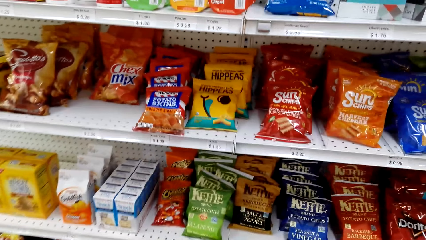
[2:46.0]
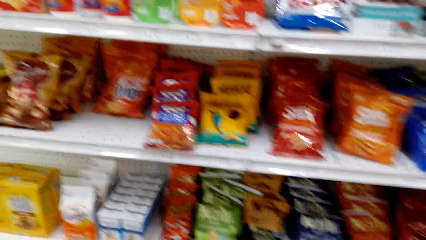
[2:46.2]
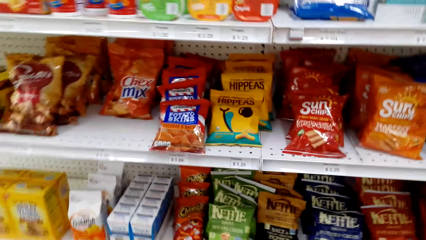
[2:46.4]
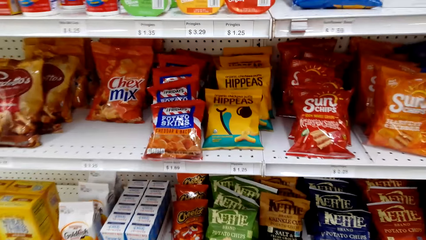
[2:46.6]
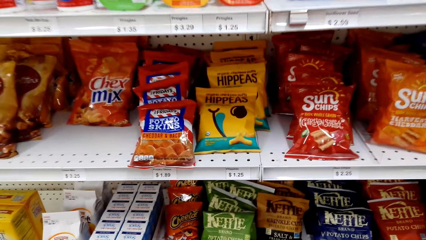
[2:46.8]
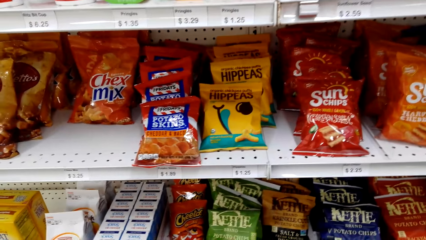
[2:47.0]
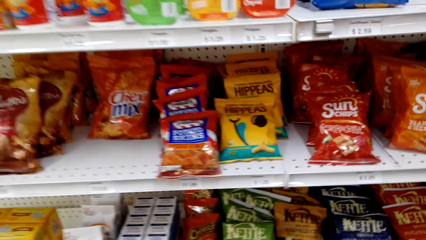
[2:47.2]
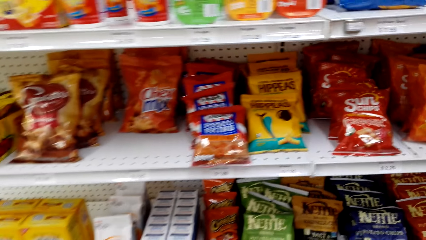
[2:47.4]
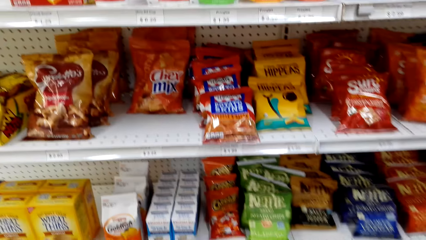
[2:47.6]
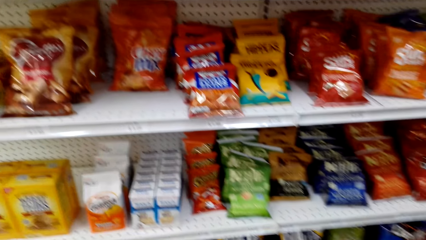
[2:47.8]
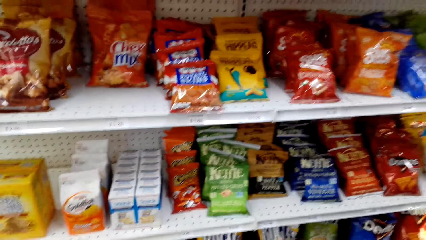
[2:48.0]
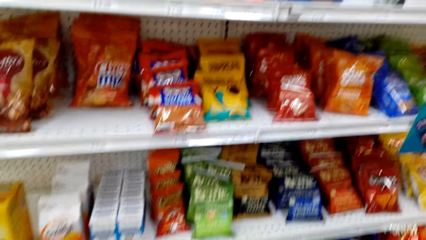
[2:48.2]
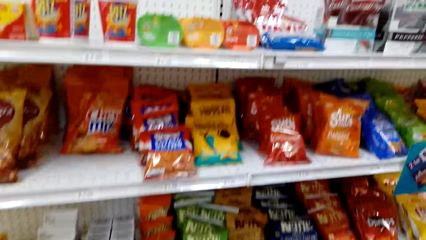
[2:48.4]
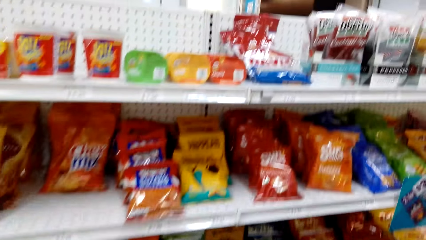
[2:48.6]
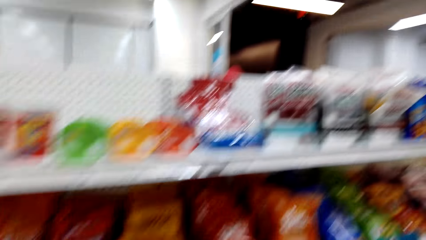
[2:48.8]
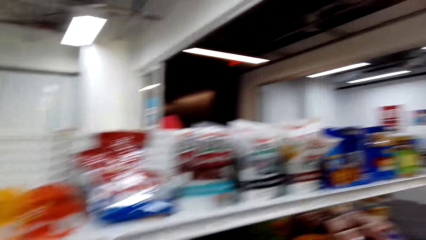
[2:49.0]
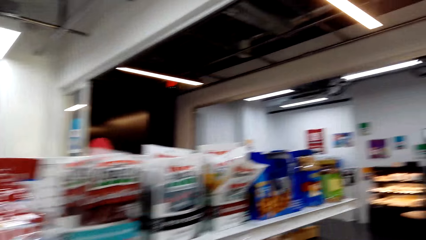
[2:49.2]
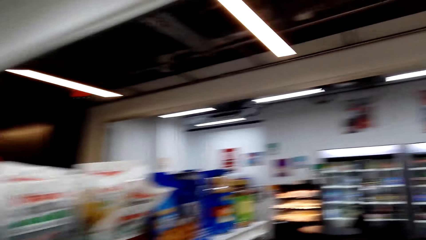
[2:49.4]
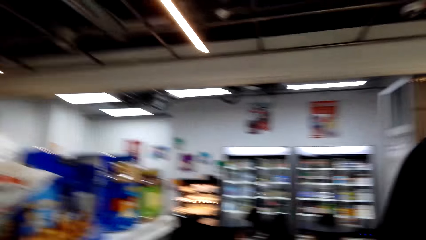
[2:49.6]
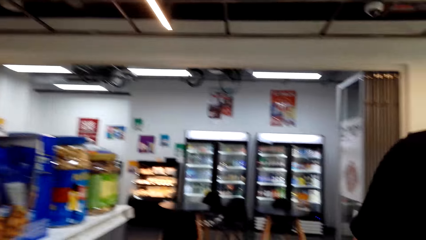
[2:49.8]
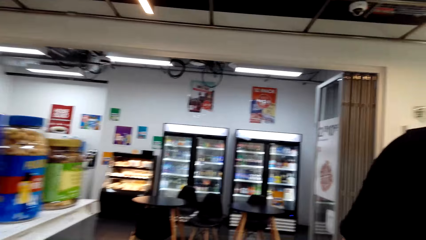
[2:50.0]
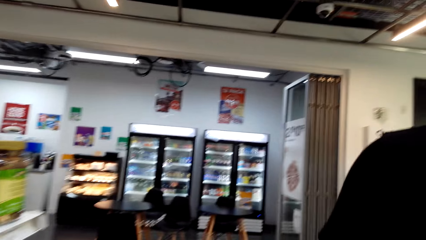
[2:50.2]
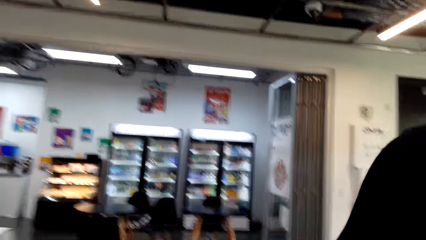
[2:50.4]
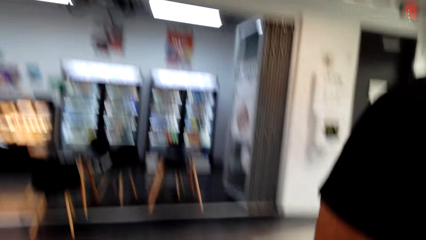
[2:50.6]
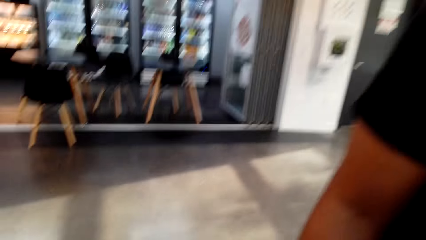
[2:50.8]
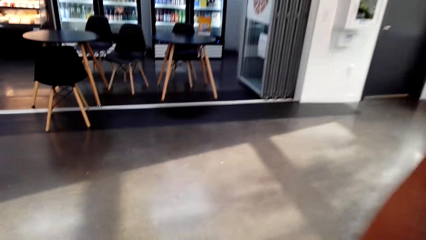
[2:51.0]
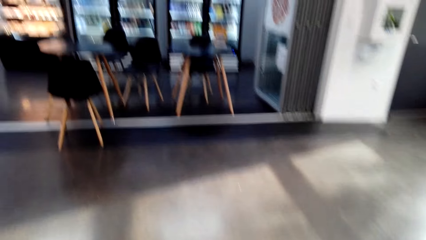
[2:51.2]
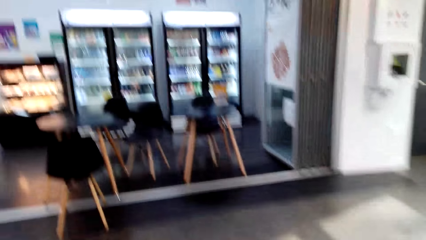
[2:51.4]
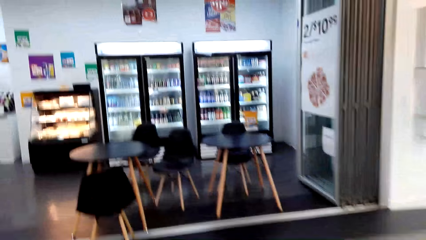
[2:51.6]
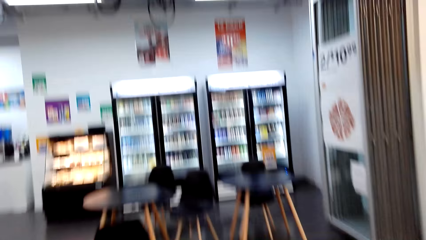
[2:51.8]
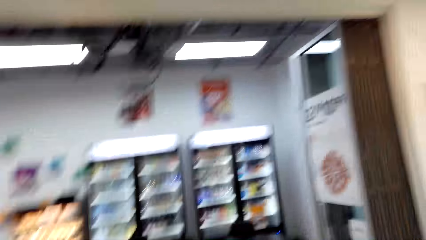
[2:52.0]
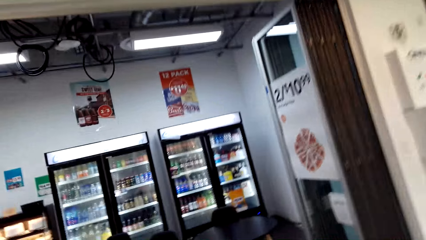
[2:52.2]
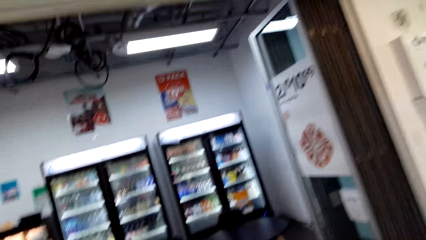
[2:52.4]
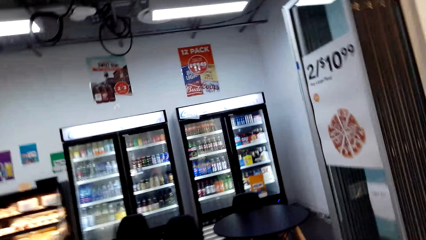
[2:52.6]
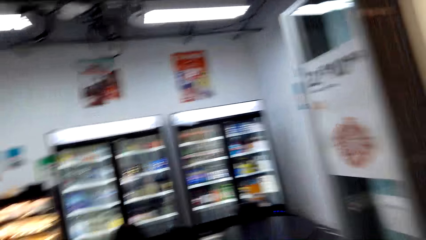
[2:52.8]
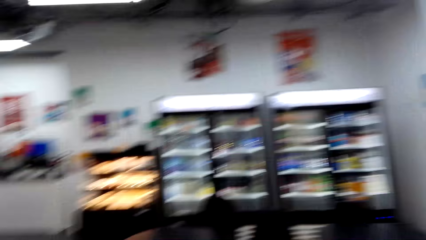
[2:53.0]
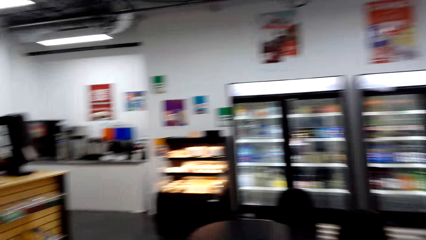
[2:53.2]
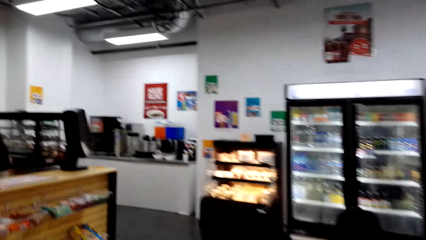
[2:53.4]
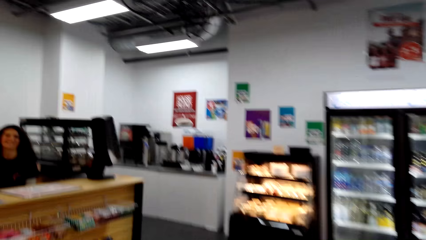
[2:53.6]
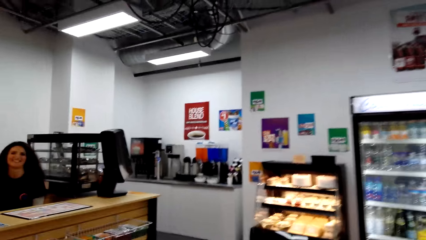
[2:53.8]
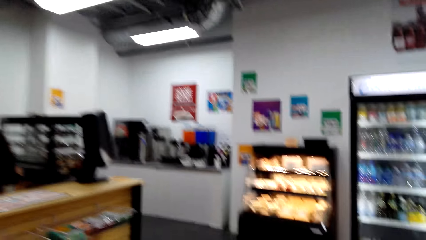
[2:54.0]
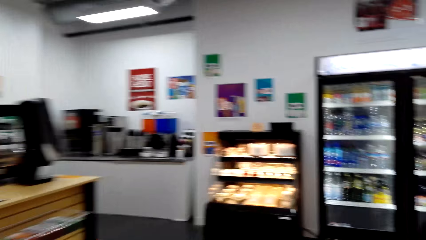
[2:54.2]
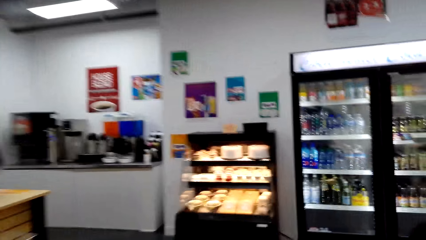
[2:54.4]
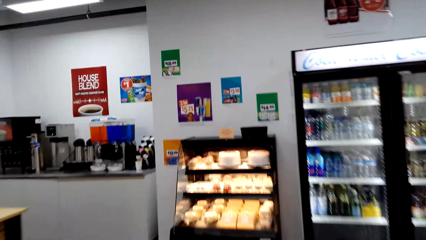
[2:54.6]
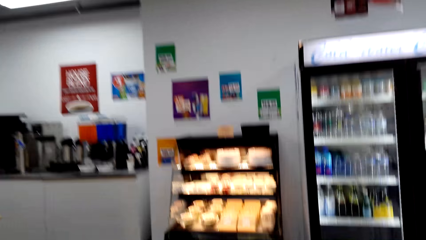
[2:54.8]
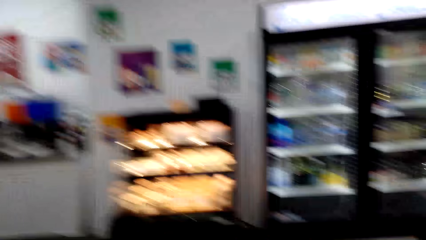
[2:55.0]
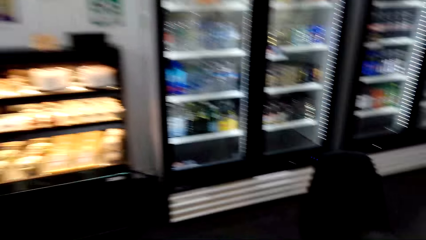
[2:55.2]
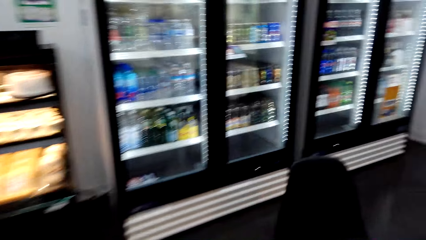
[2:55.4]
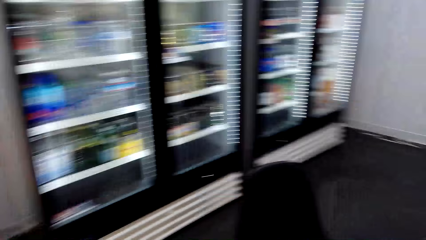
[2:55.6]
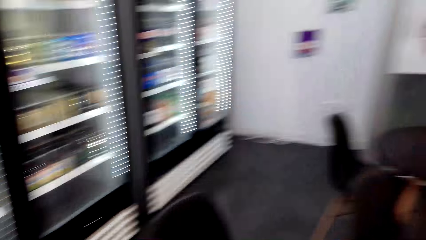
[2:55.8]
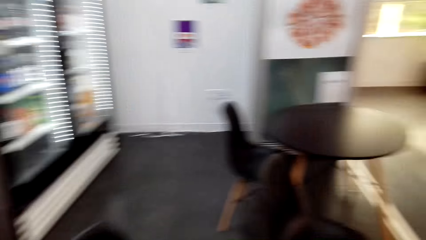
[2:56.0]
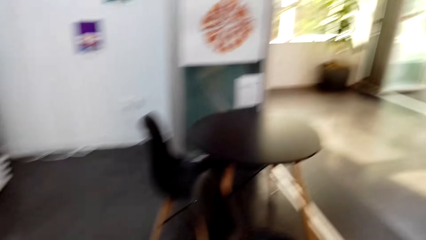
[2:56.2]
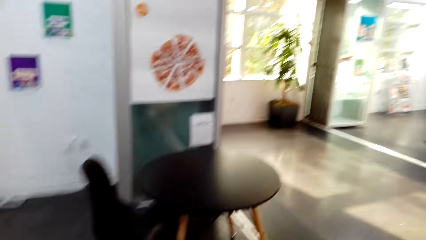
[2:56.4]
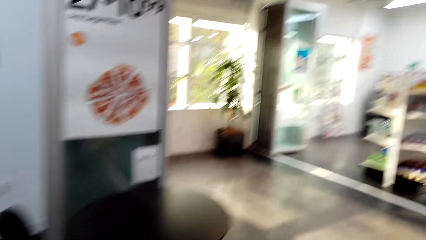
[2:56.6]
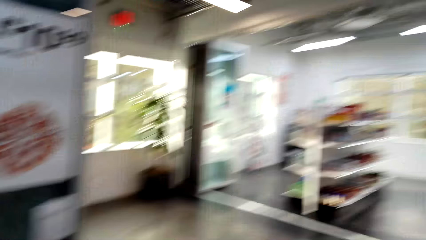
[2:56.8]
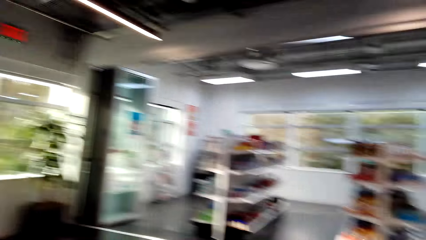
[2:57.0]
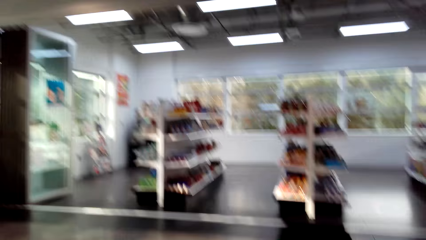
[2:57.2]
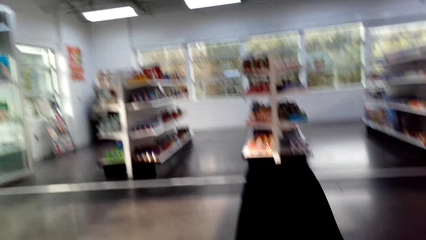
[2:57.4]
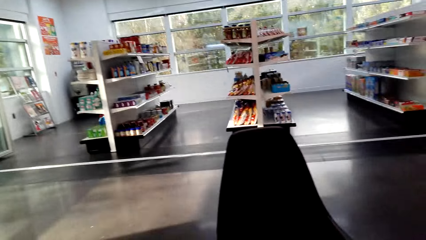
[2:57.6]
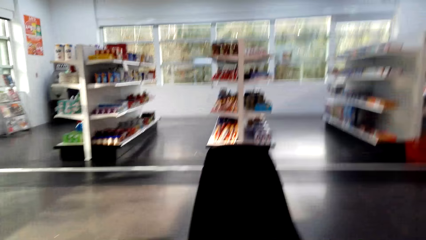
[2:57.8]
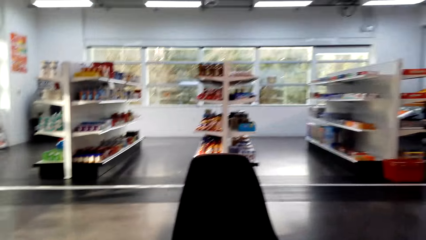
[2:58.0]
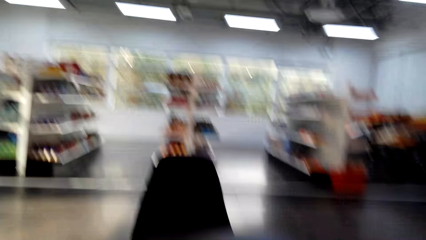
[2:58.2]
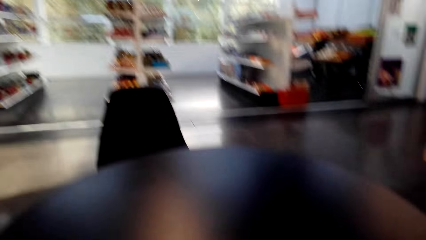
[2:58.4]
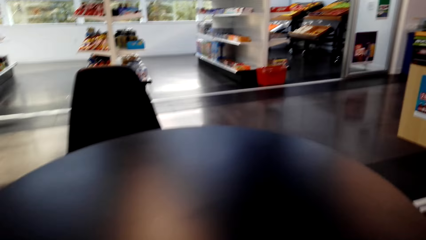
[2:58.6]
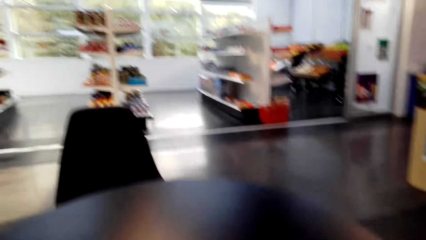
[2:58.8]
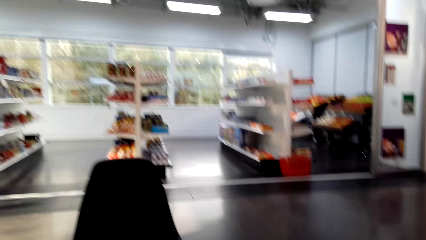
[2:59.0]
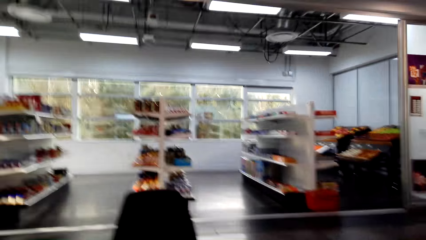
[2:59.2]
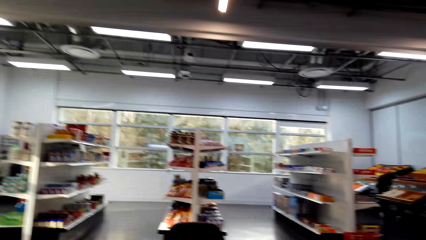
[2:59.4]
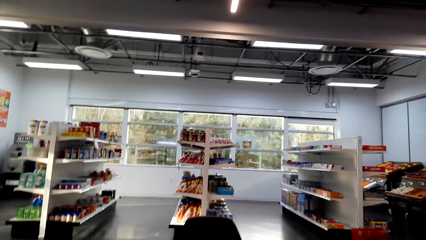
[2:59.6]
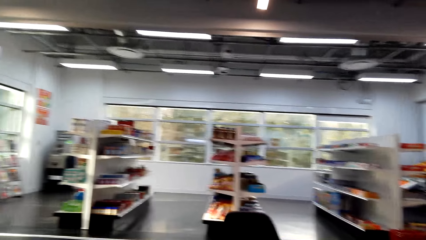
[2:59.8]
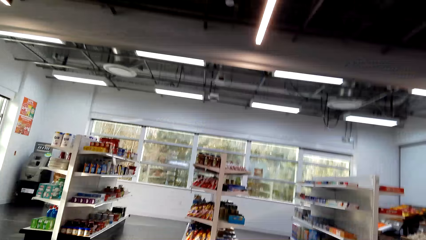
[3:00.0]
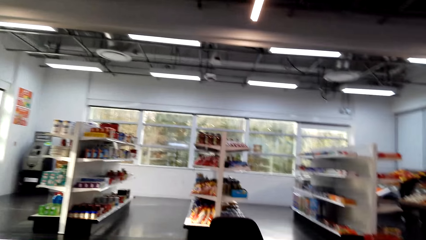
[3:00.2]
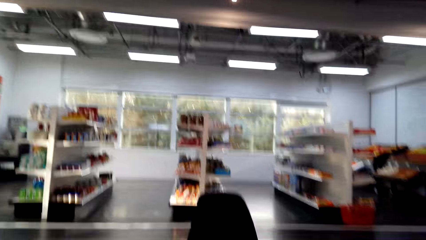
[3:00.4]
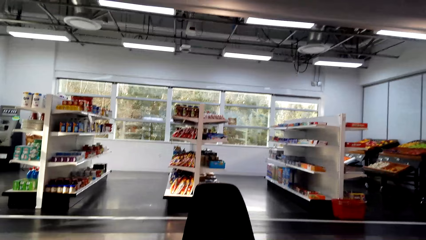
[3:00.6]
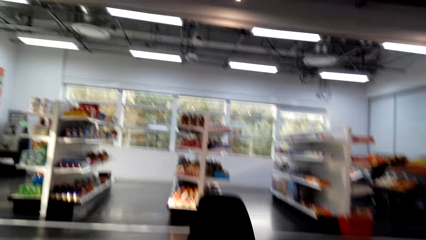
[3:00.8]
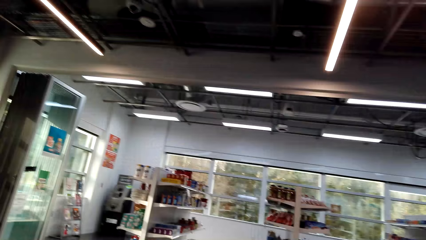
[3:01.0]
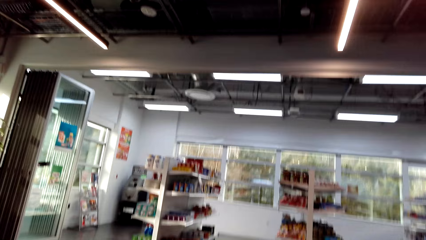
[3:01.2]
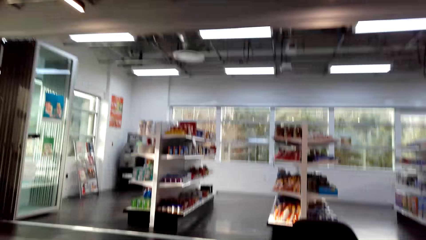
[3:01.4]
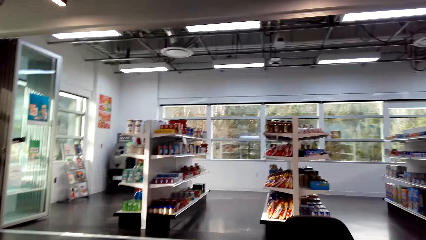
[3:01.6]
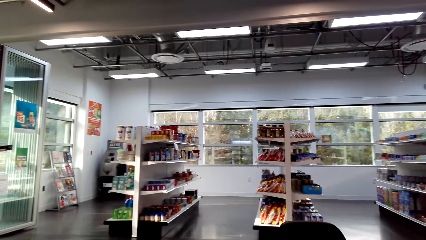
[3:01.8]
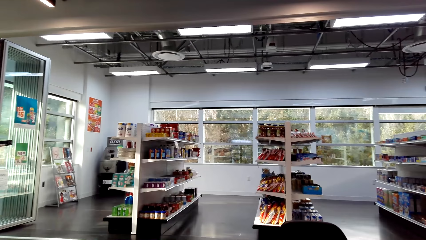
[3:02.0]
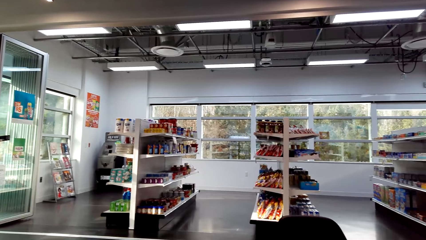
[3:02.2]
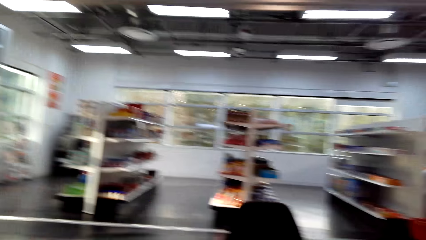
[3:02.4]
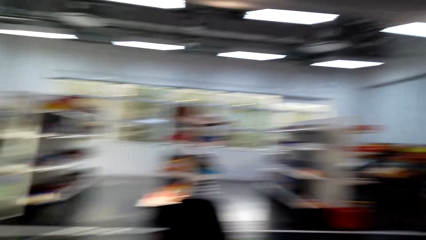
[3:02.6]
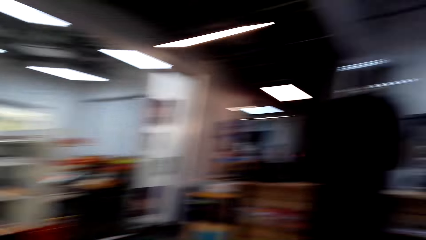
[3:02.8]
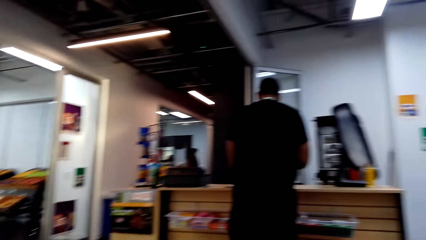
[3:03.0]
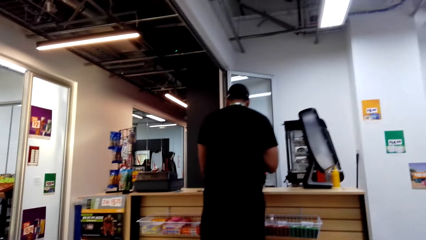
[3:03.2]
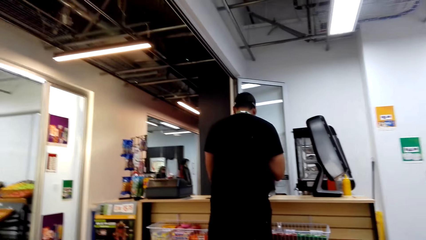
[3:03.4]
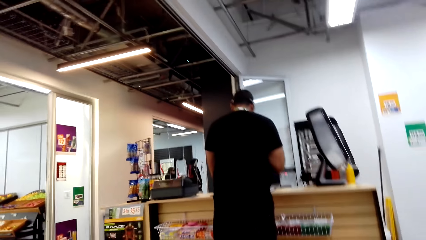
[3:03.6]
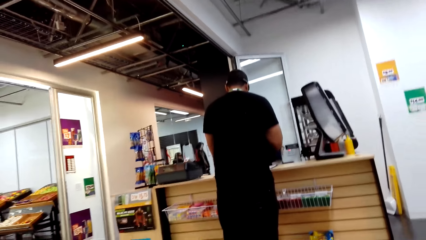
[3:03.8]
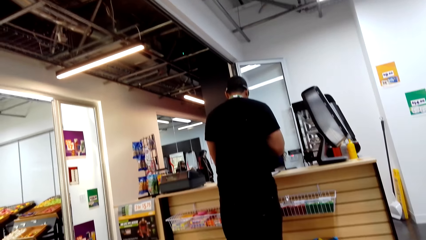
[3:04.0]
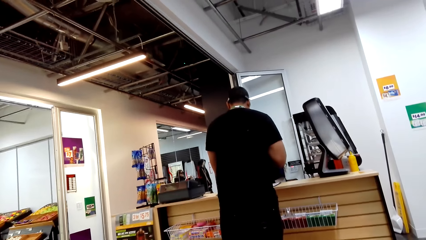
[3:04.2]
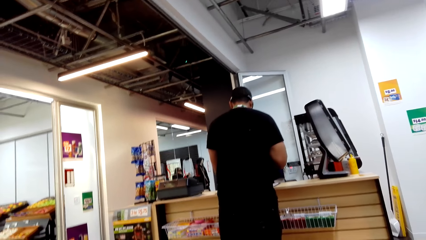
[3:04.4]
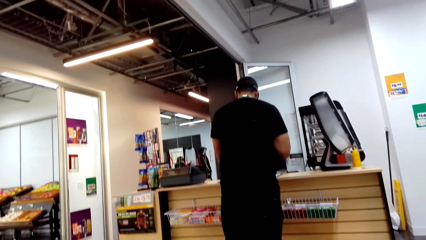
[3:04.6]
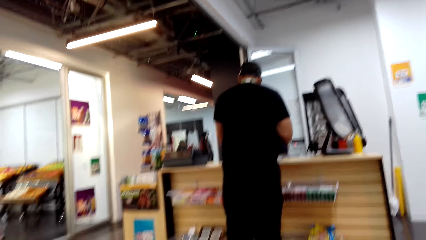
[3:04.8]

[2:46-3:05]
The camera wearer looks at items in the shelves. They look around the supermarket. A man converses with a cashier.
